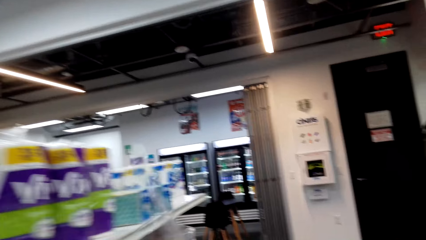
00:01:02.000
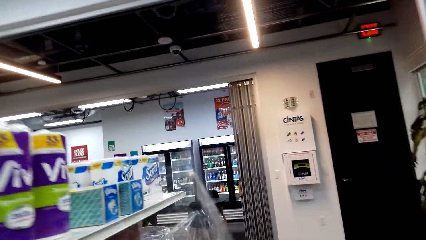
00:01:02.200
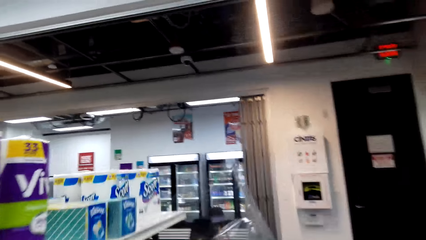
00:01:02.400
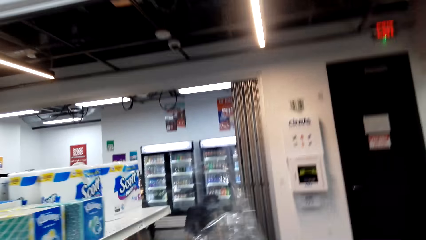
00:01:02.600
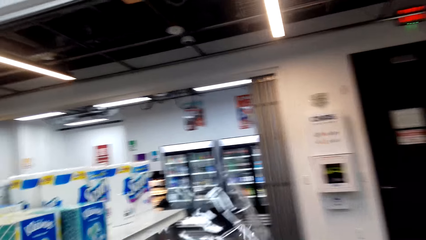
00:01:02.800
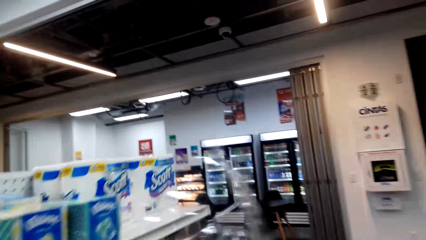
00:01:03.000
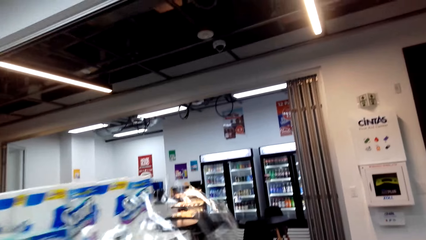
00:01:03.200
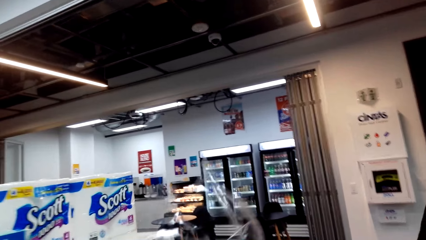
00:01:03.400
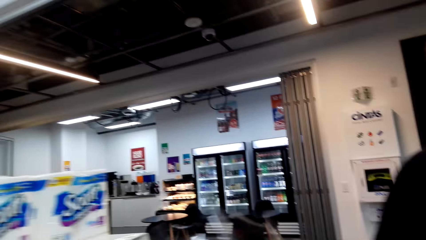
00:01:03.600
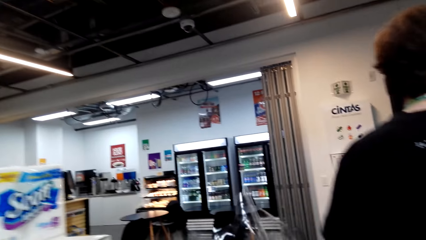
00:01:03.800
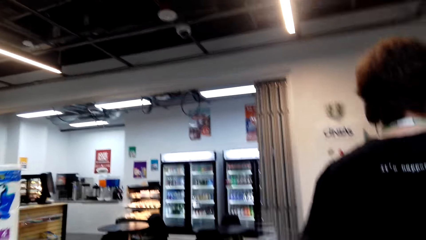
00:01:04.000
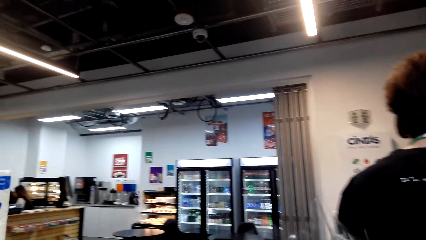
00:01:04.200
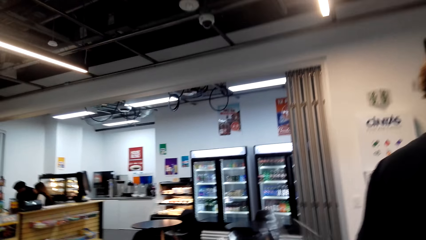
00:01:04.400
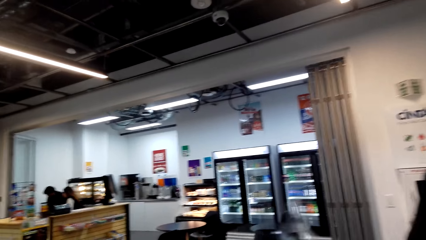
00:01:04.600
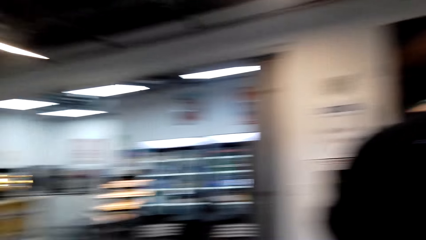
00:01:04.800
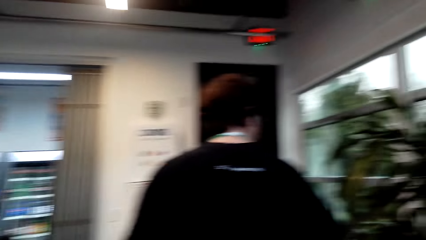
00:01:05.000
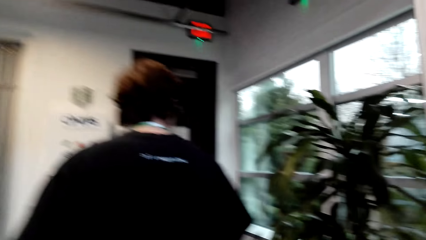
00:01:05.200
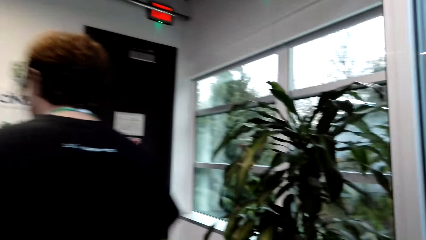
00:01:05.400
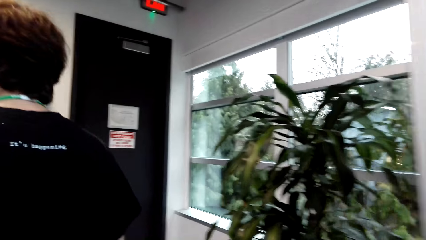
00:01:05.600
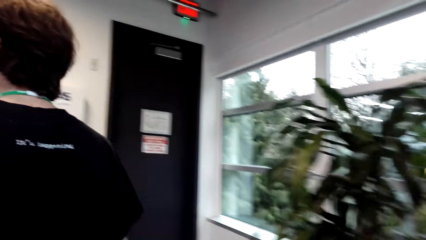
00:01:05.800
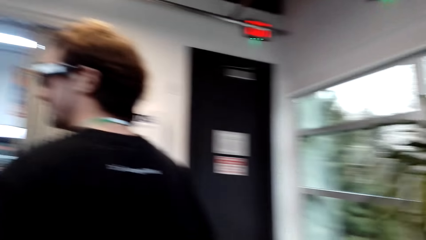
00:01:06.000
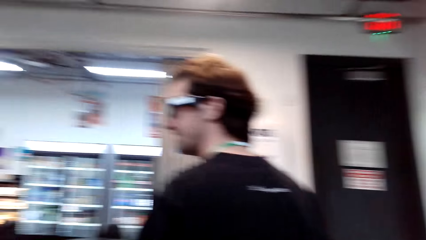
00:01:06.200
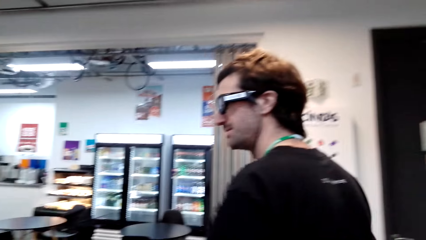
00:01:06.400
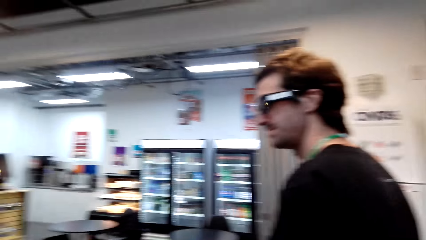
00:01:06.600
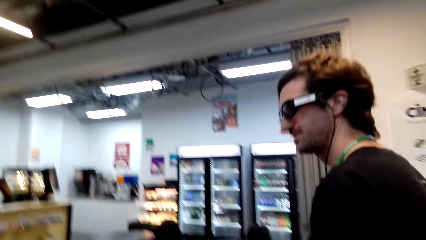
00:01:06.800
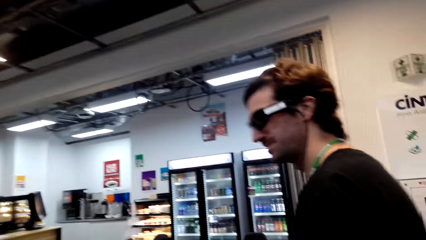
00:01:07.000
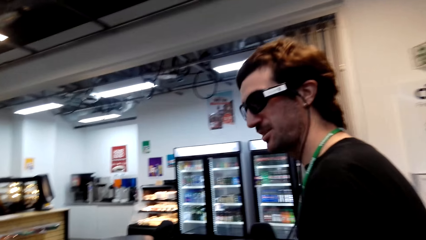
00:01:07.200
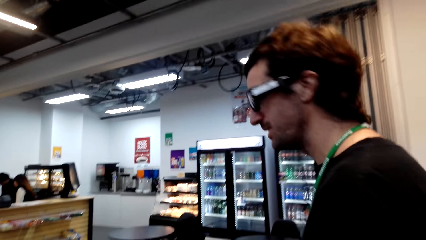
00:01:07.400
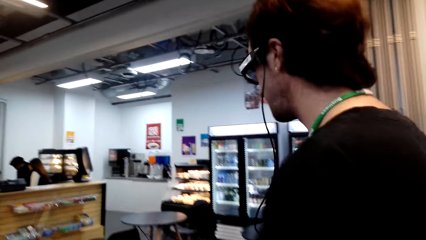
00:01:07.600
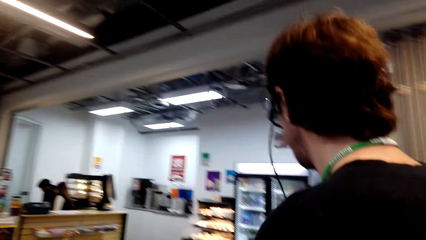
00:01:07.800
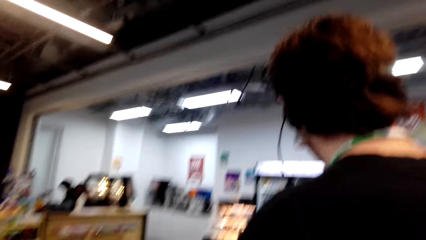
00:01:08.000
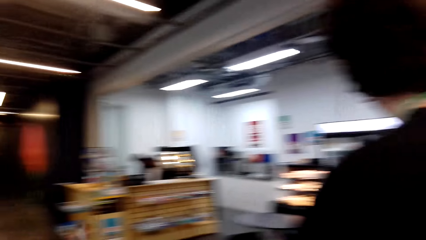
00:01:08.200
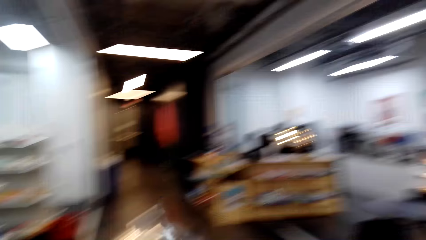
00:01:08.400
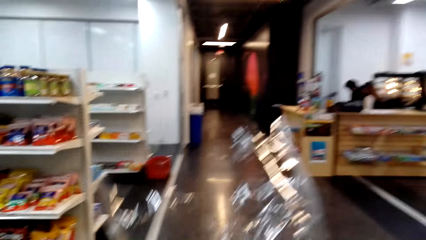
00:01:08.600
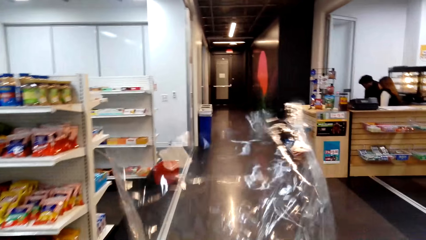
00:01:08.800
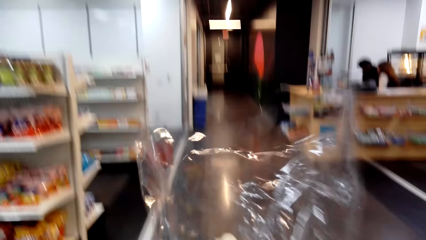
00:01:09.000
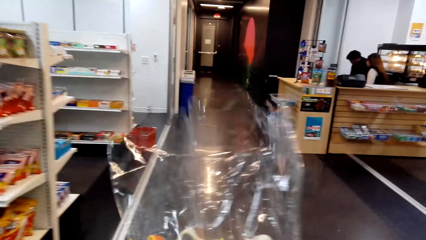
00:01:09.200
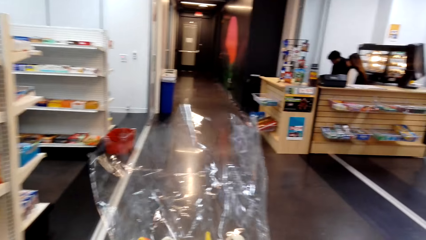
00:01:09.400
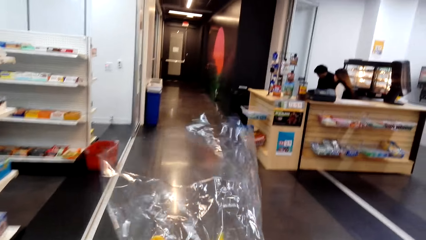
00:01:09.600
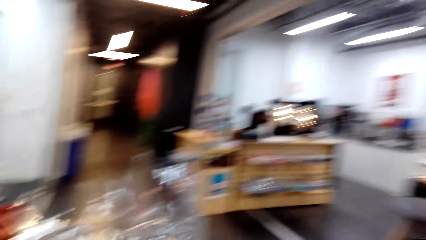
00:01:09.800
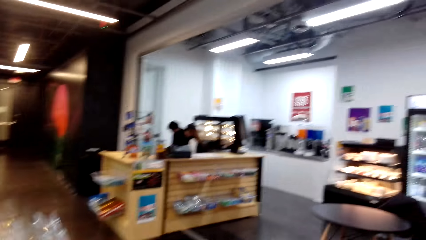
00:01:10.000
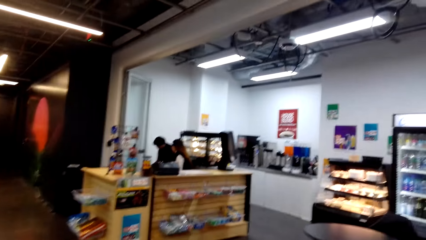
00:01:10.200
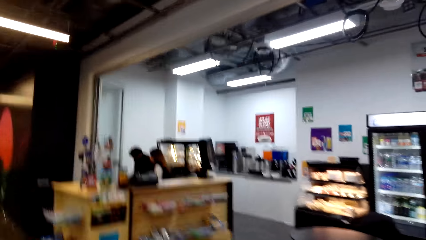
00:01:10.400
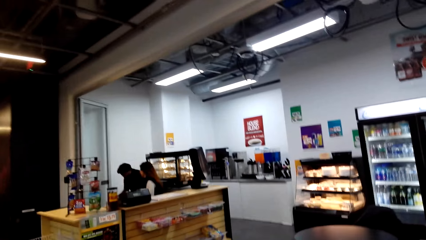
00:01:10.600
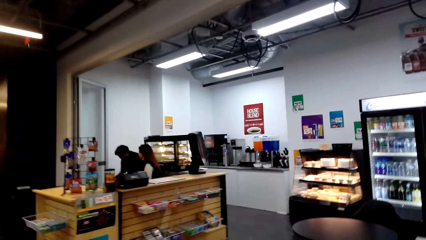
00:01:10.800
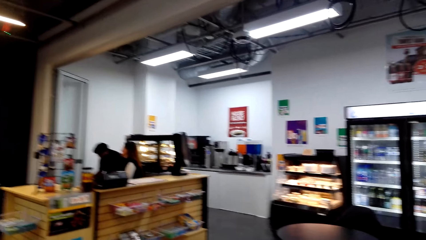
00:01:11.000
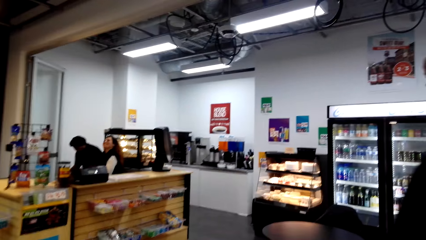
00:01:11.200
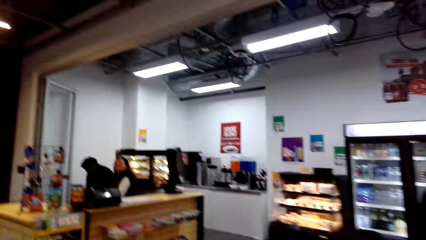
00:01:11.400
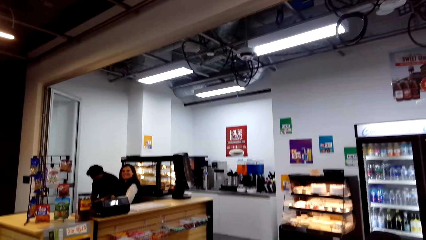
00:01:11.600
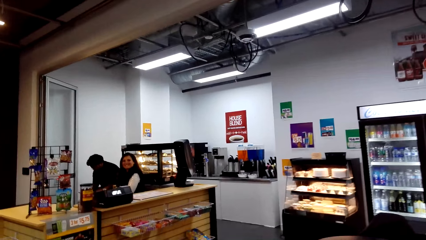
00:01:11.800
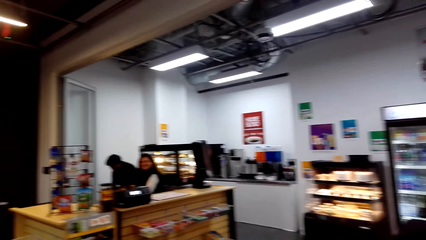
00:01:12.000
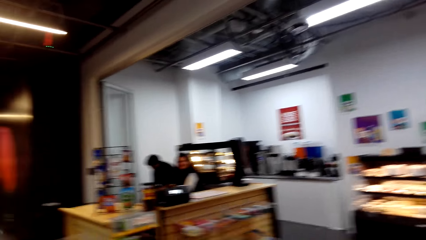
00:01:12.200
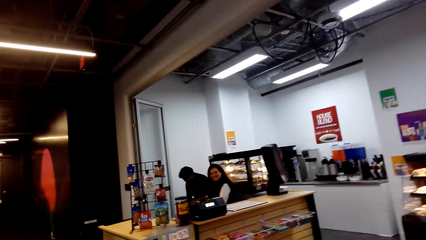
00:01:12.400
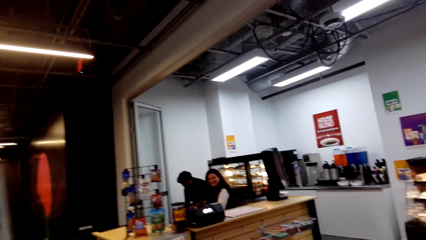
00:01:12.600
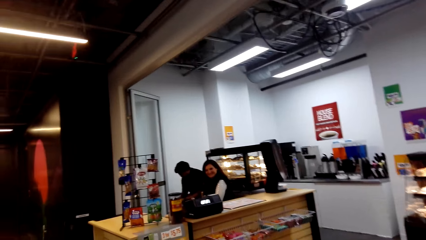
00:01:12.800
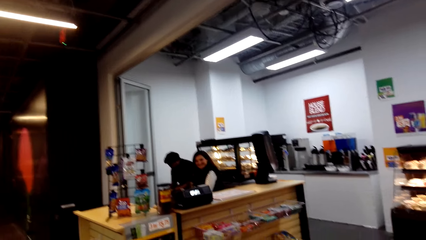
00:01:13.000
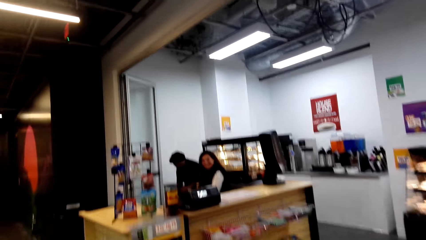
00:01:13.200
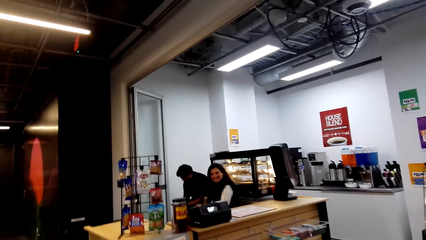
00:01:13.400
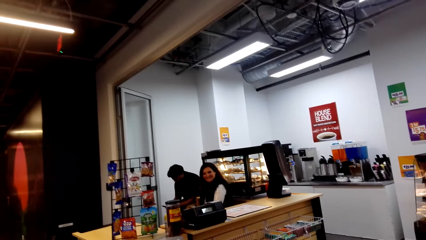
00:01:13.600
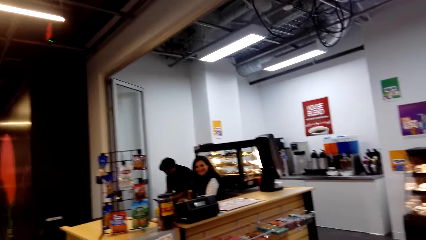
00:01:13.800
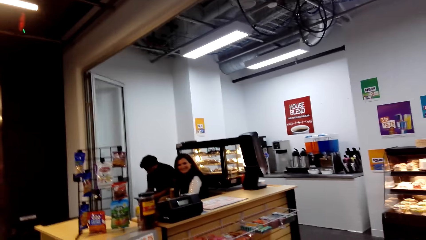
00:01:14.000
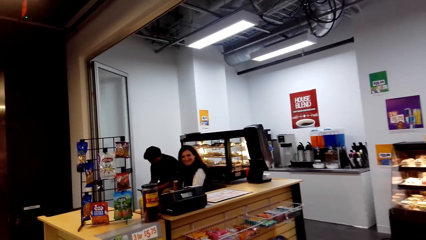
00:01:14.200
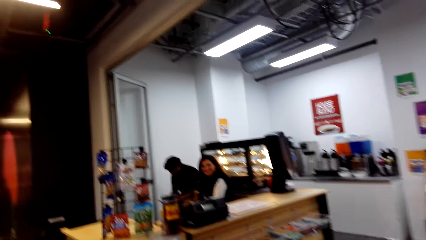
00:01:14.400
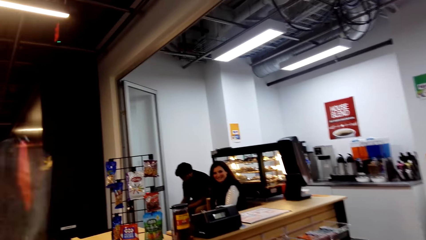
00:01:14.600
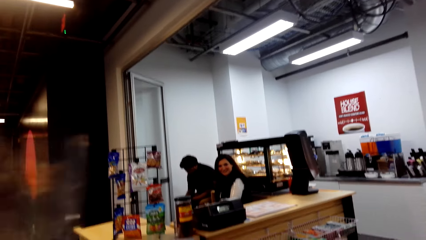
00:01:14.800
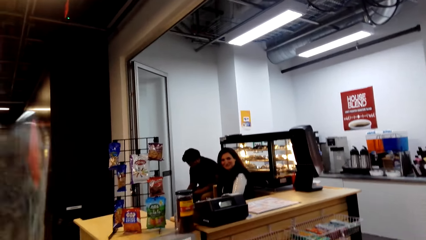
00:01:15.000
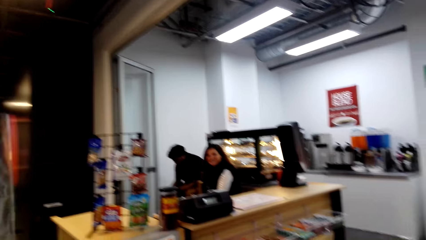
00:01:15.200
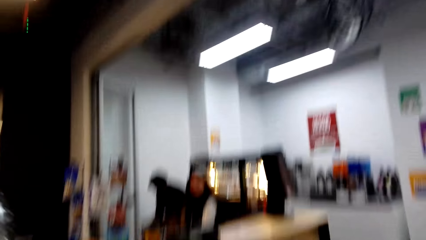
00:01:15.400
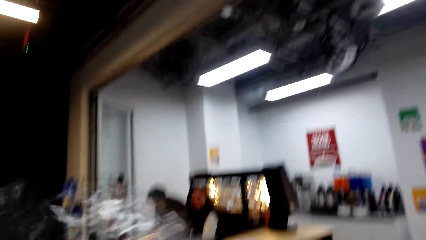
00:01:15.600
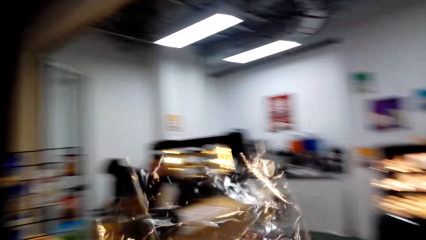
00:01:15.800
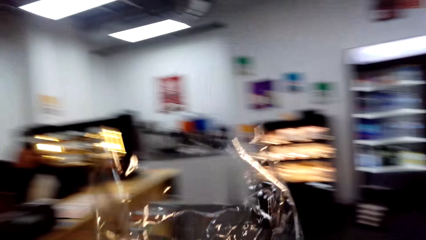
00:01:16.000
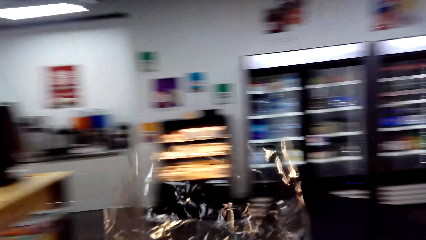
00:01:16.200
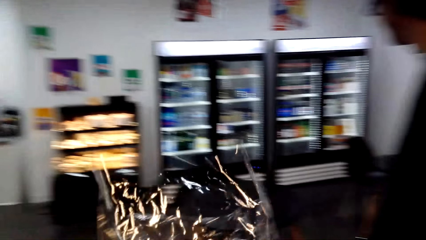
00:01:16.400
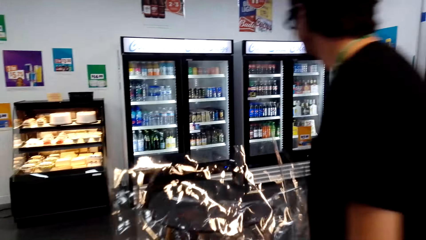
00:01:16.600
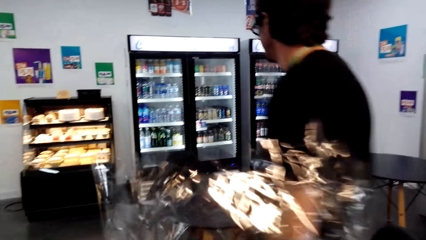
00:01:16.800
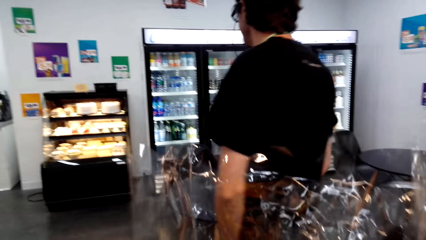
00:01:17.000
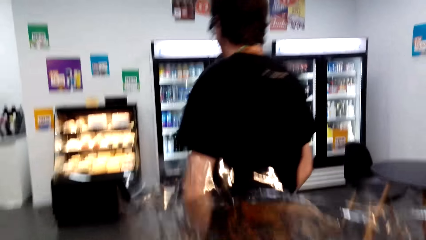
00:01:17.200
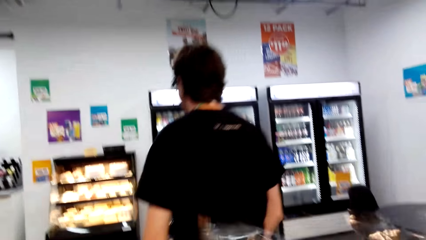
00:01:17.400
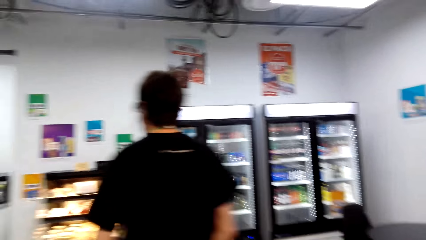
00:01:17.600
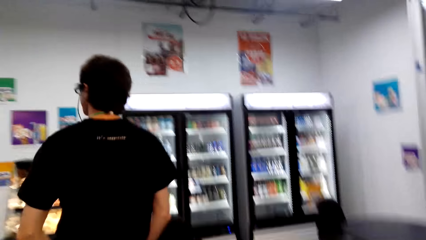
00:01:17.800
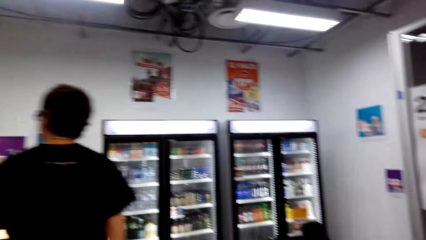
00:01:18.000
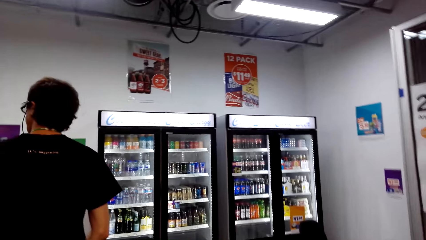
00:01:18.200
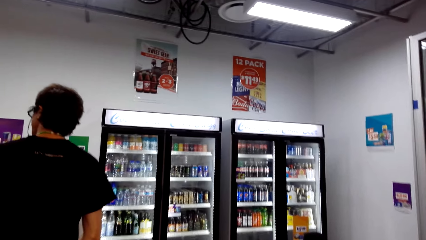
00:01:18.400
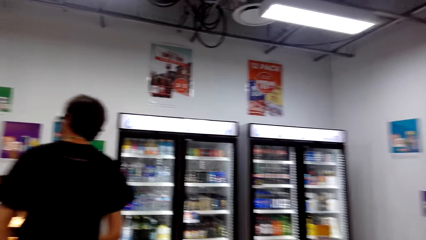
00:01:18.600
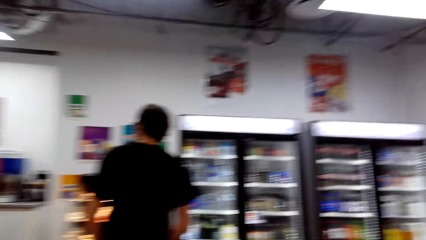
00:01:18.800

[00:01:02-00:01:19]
A man steps forward. The camera wearer looks around and steps forward. The man looks around. The camera wearer looks around and steps forward. The man steps forward.
